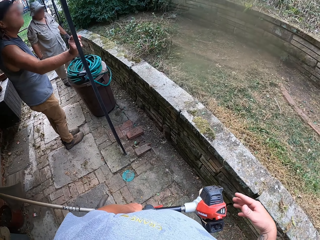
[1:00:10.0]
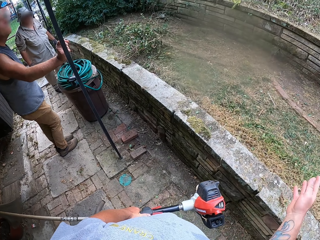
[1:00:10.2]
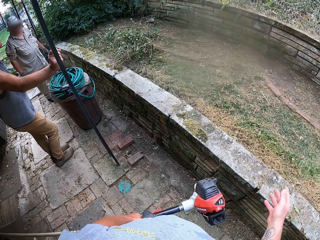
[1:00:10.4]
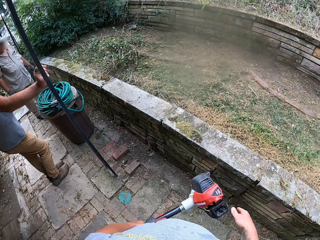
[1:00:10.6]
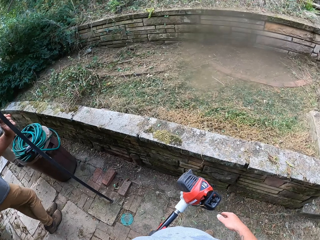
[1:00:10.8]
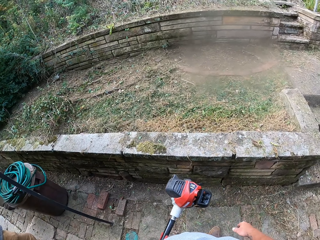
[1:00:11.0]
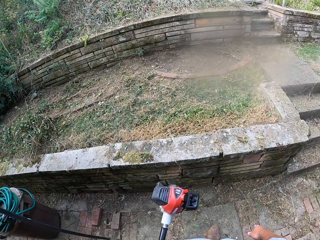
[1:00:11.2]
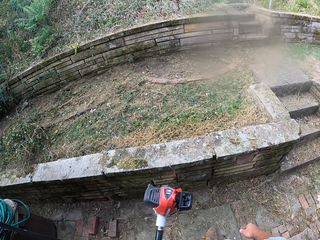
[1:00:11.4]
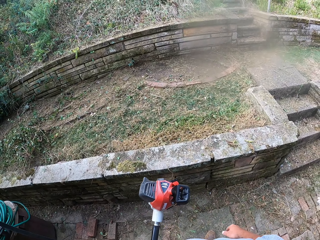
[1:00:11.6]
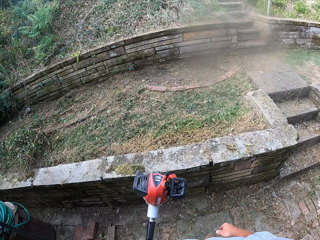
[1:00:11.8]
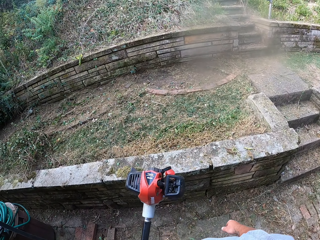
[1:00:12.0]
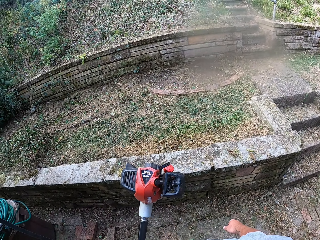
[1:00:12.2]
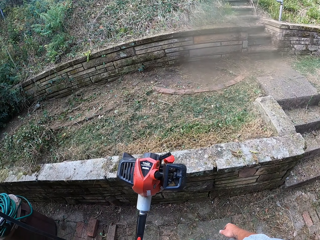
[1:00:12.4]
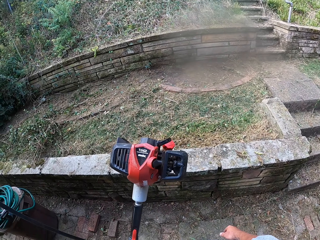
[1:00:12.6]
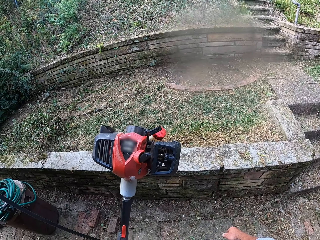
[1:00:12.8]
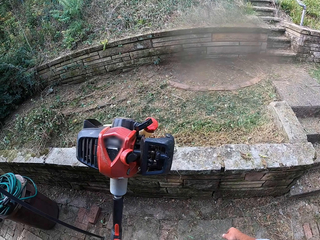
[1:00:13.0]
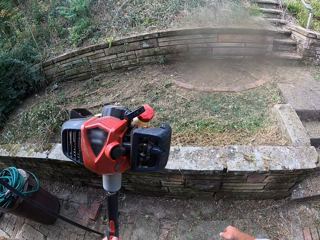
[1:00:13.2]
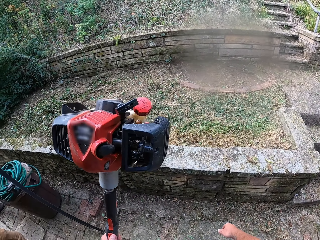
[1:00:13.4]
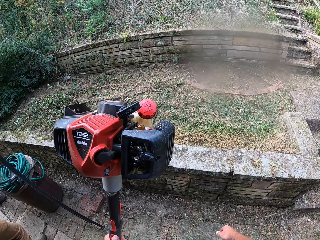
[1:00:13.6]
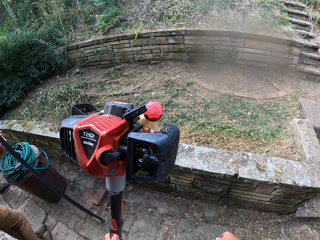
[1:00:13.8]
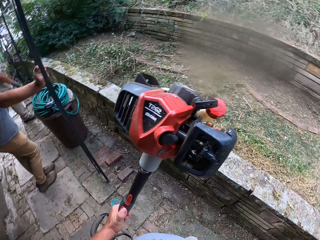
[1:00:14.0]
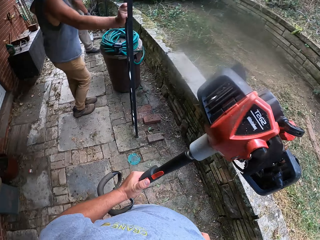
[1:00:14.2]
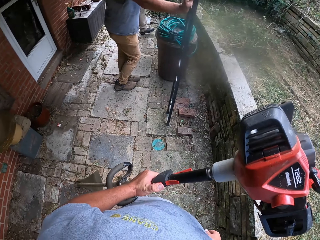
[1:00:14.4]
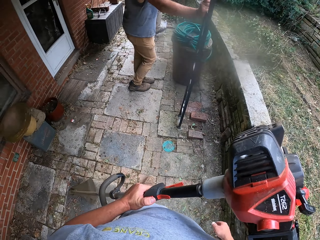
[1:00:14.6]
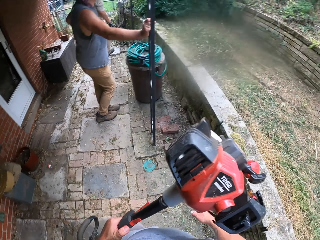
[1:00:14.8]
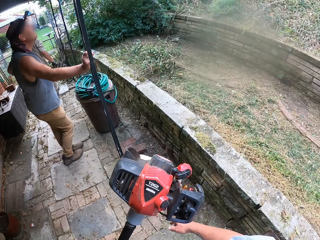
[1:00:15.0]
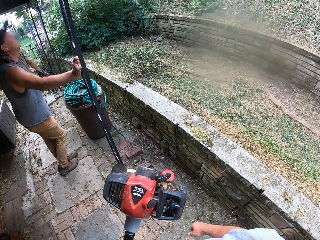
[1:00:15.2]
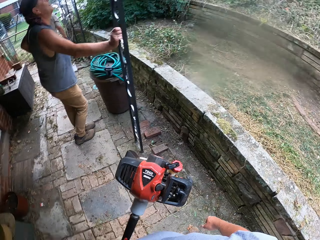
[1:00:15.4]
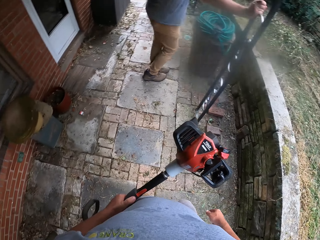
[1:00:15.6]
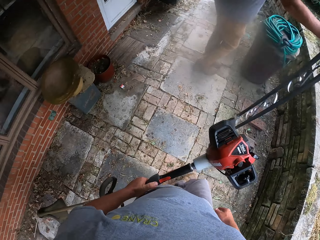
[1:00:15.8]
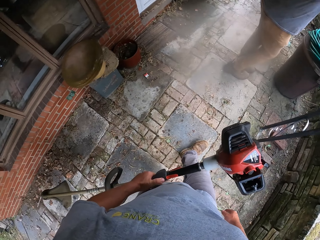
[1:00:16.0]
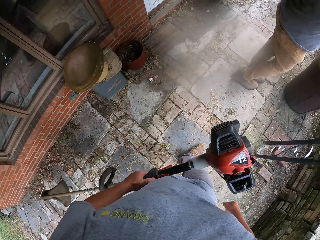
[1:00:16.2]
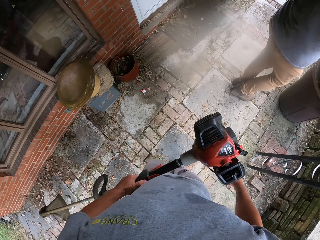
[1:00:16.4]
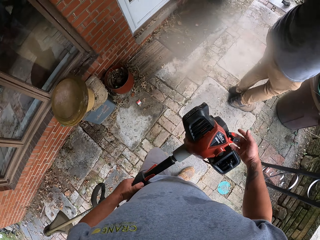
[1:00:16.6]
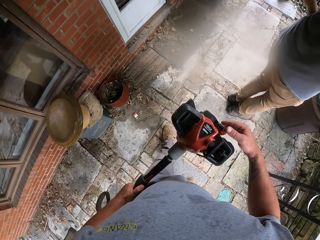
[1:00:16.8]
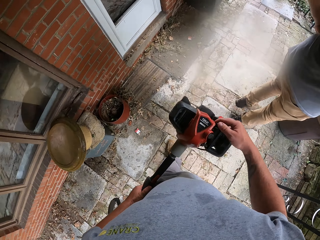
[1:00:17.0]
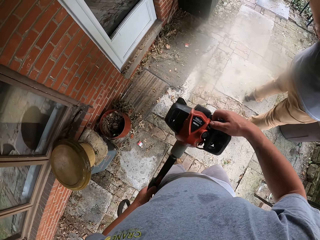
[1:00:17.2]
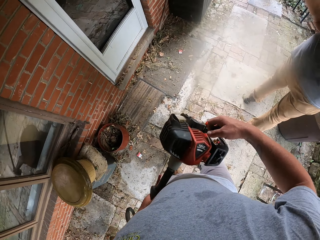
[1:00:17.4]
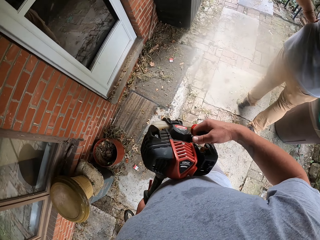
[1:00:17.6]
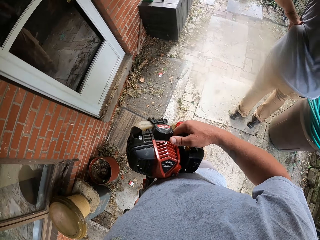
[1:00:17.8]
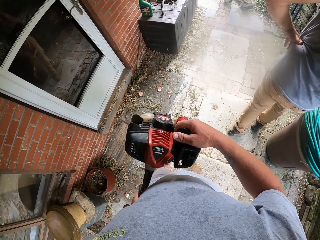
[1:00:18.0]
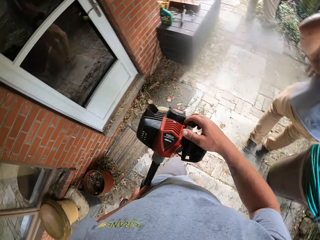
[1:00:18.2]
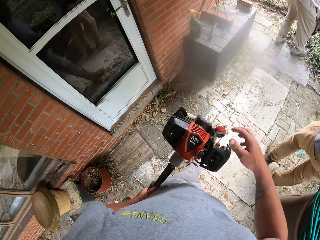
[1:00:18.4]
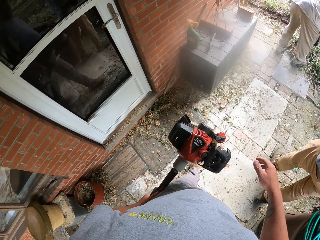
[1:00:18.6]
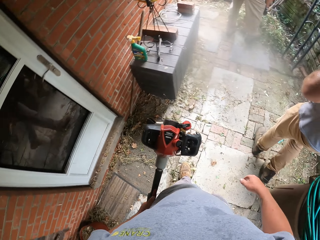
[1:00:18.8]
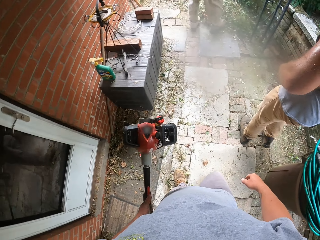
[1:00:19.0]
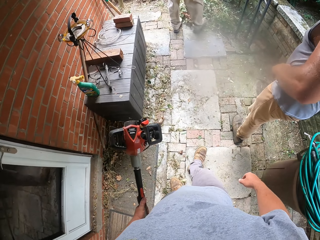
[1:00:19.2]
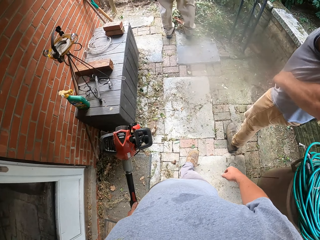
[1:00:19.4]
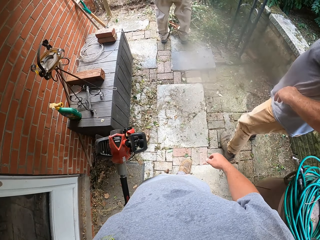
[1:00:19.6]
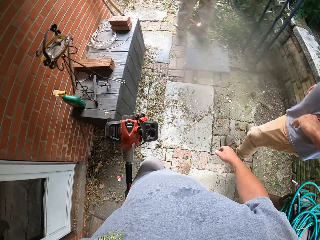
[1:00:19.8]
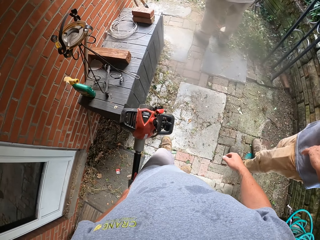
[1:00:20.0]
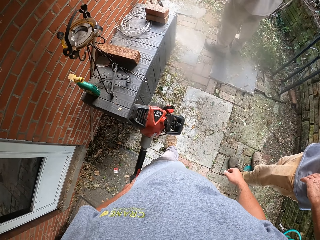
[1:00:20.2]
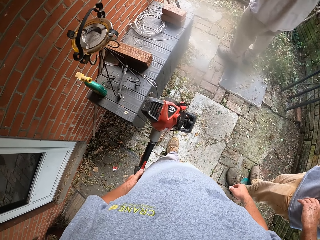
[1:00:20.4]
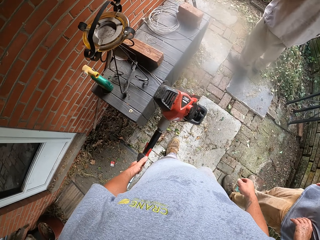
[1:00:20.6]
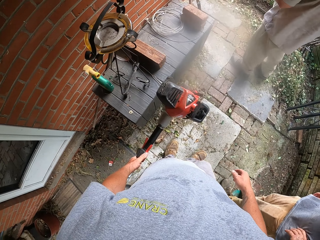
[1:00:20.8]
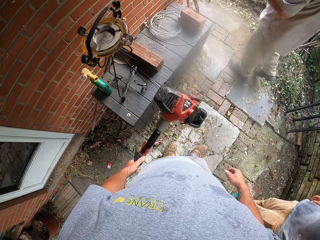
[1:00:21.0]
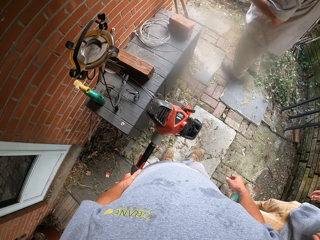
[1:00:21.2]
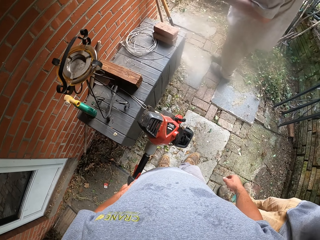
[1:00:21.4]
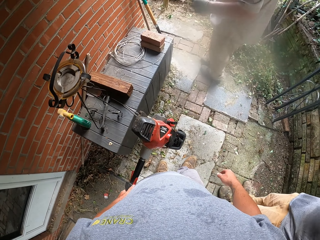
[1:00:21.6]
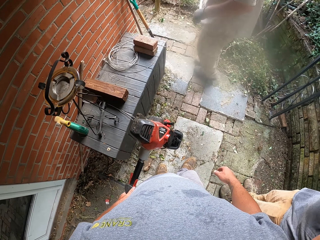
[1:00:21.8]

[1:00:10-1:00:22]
The camera wearer interacts with a man. They look around a garden. They pull up the grass cutter. They walk around a corridor. They adjust the grass cutter on the floor. They walk around the corridor.

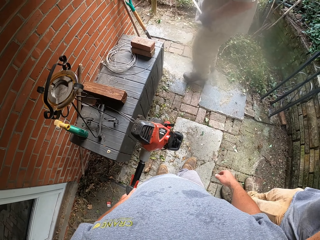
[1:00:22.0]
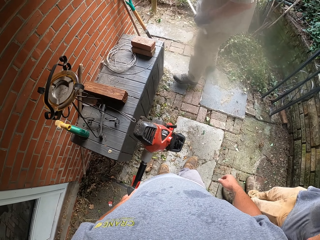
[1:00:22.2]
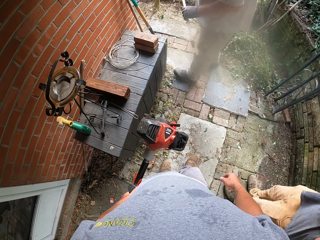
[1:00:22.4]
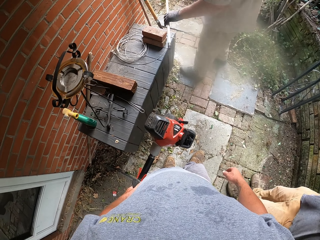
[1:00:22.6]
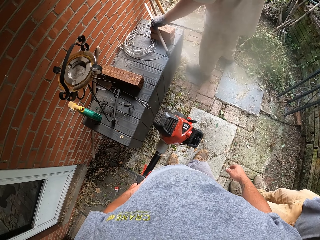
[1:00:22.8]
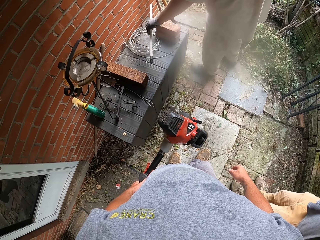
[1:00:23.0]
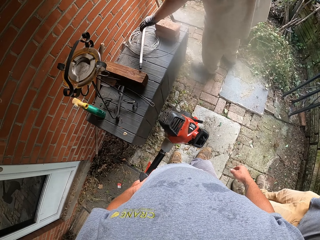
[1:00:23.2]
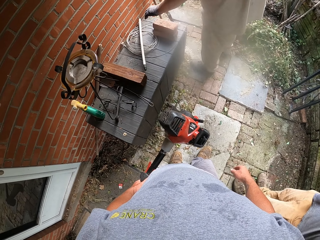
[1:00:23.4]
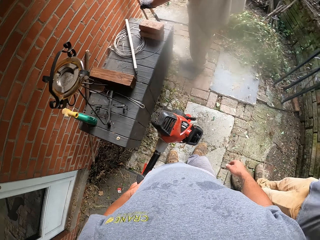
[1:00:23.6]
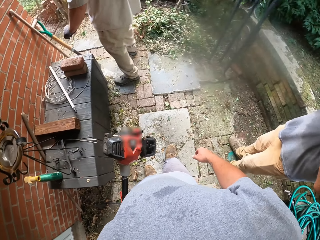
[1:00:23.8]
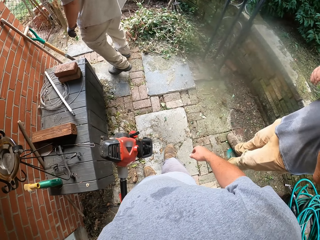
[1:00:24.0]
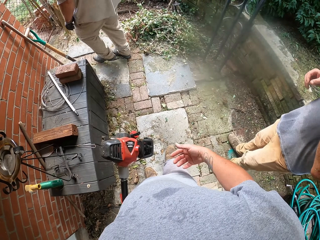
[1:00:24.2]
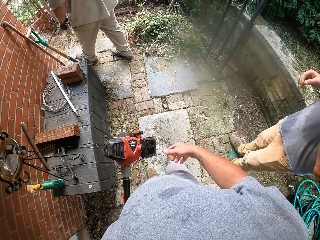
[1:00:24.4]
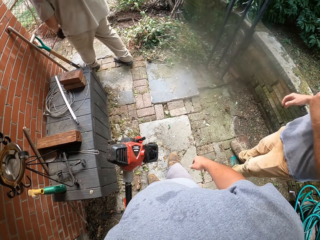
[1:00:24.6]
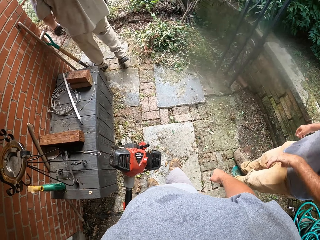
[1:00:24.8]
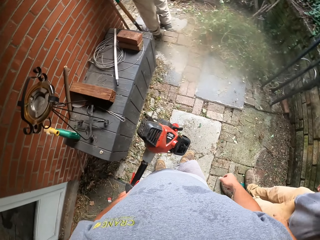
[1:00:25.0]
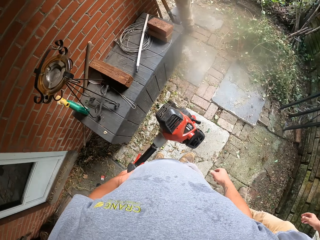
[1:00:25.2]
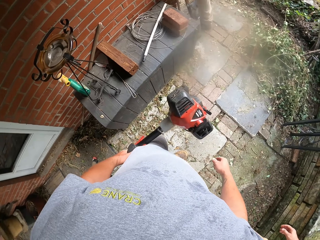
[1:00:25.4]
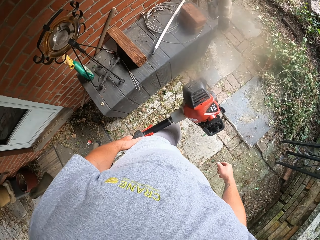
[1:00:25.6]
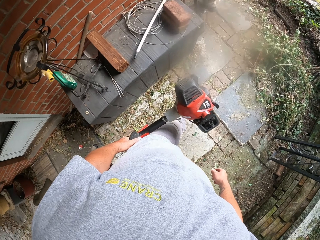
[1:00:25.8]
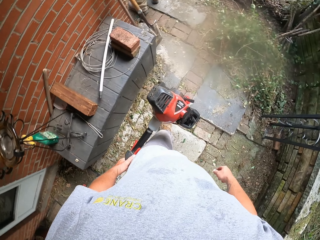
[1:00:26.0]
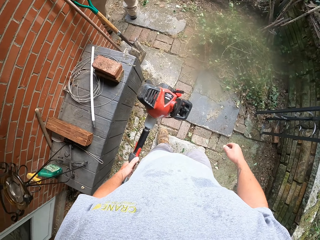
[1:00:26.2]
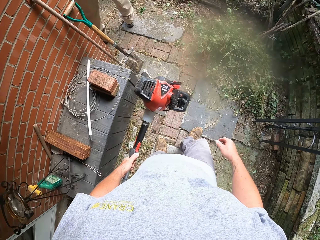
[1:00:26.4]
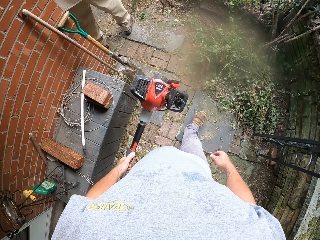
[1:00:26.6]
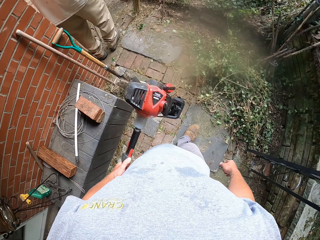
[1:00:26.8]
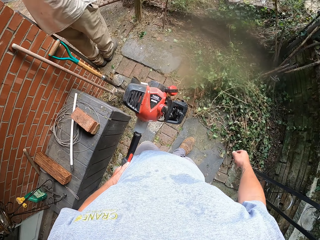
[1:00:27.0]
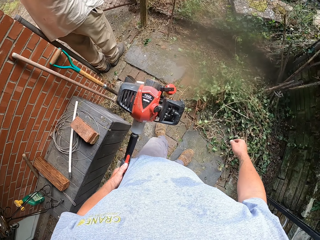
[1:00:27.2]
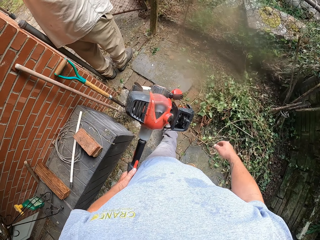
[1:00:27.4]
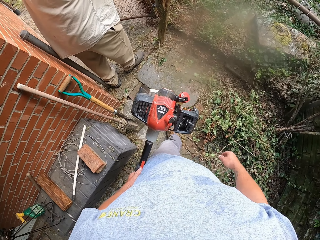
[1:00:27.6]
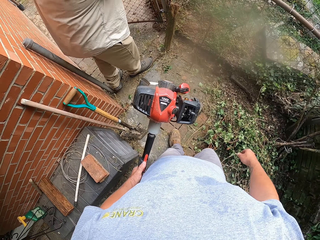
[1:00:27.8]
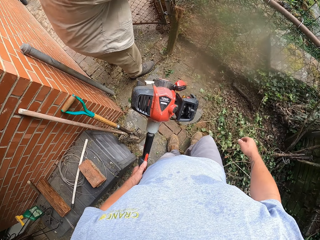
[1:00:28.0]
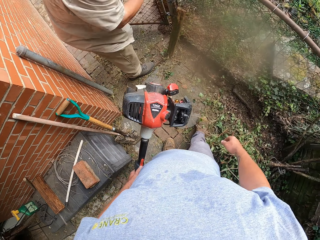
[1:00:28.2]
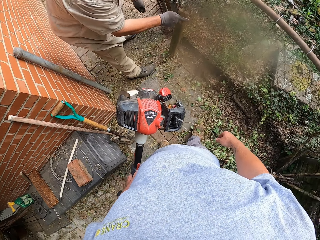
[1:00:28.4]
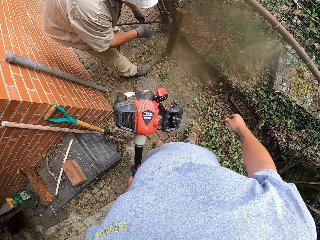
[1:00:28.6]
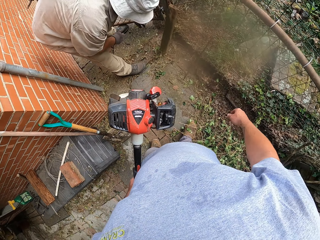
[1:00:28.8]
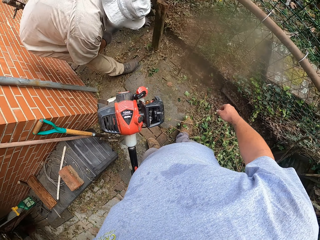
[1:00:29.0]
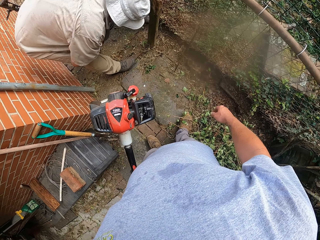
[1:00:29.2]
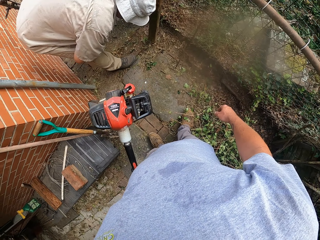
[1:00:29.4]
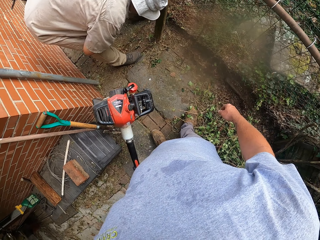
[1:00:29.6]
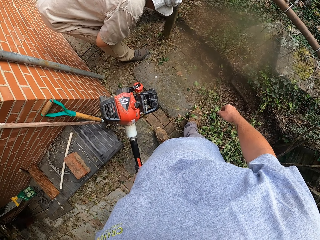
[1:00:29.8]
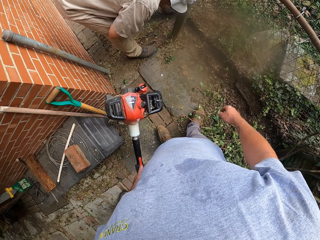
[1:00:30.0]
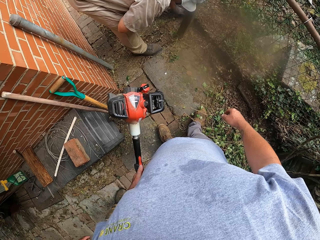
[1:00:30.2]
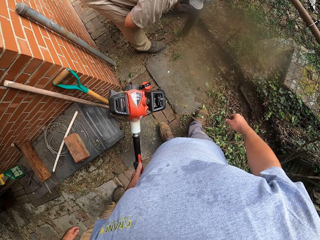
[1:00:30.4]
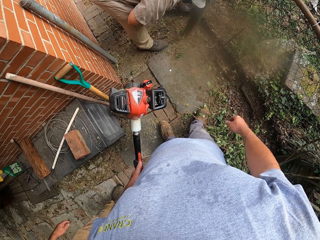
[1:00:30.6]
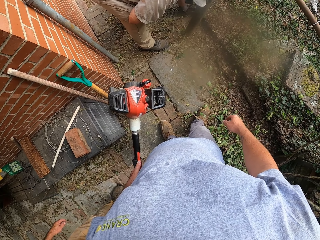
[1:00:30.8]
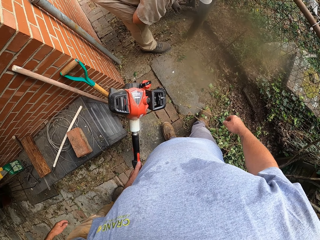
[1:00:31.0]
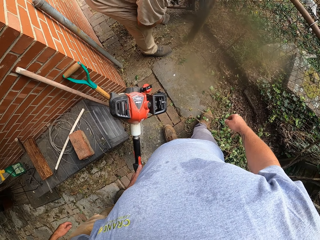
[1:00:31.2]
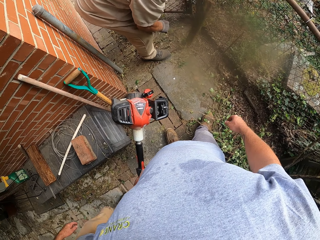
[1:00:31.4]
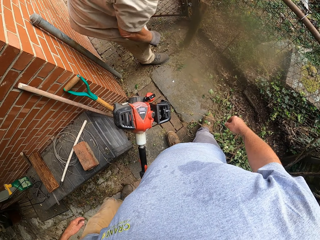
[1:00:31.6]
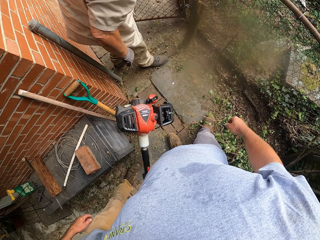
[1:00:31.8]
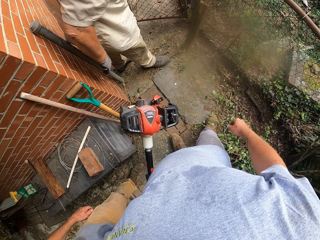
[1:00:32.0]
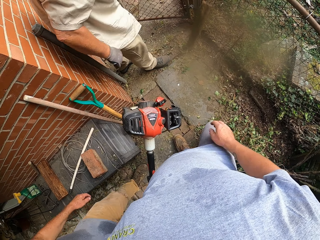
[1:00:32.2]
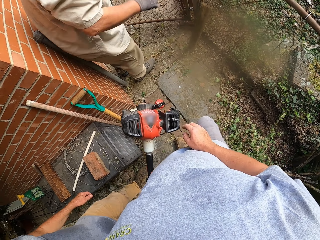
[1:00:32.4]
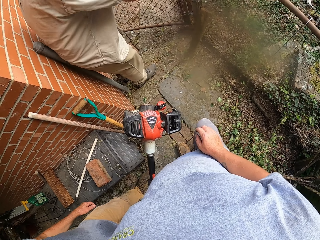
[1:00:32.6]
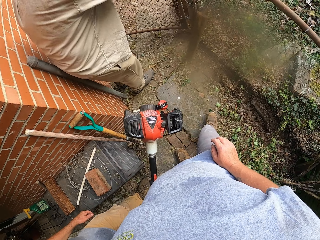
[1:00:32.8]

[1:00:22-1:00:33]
The camera wearer looks around a corridor. A man puts a stick on the bench. The man walks the corridor. The camera wearer walks around the corridor. The man opens the gate. The camera wearer looks around the corridor.
